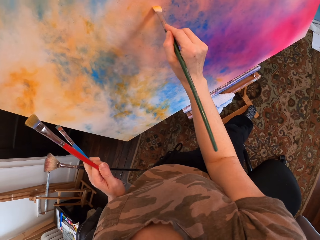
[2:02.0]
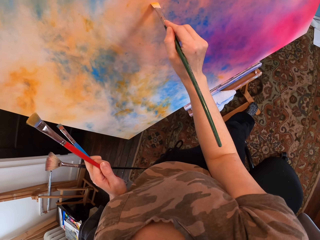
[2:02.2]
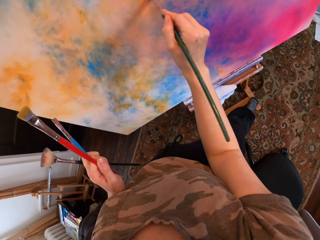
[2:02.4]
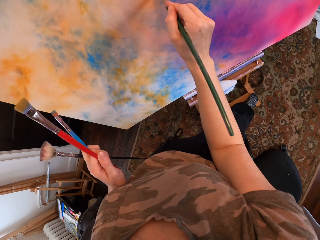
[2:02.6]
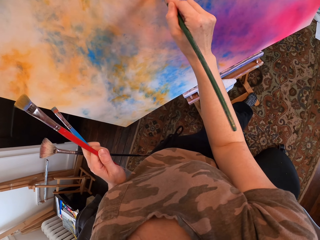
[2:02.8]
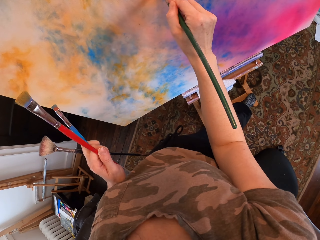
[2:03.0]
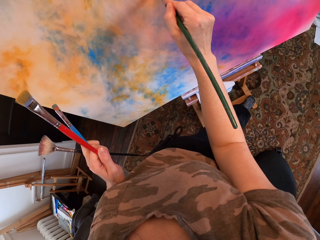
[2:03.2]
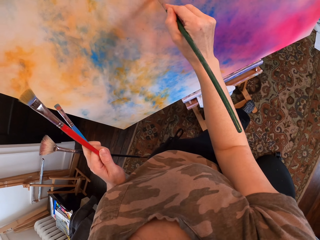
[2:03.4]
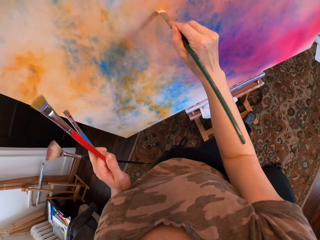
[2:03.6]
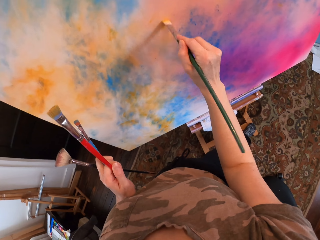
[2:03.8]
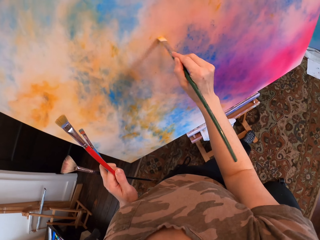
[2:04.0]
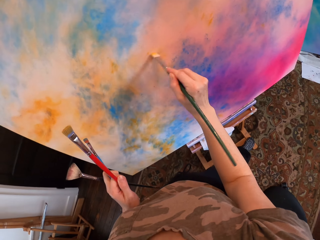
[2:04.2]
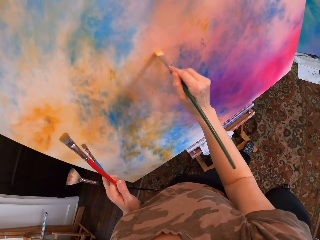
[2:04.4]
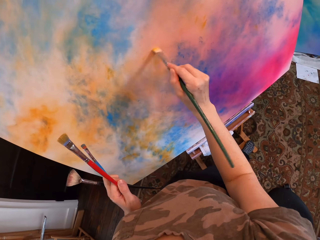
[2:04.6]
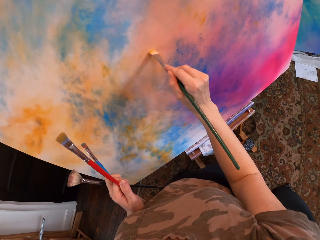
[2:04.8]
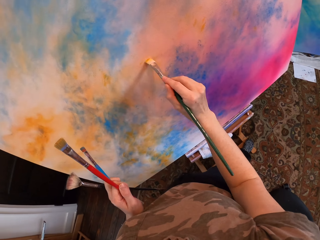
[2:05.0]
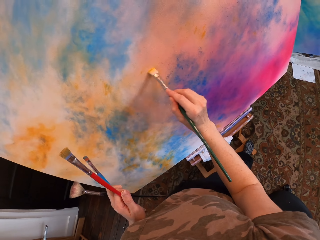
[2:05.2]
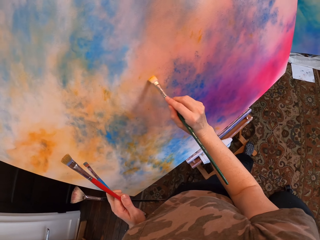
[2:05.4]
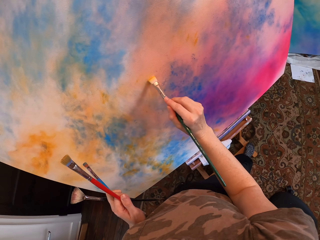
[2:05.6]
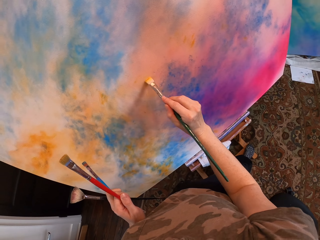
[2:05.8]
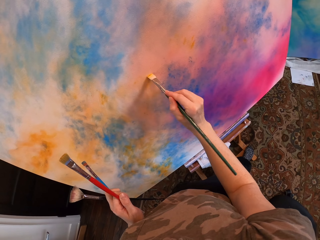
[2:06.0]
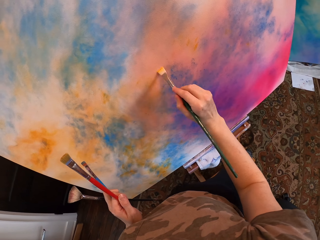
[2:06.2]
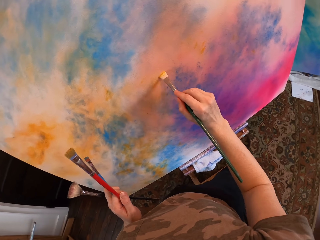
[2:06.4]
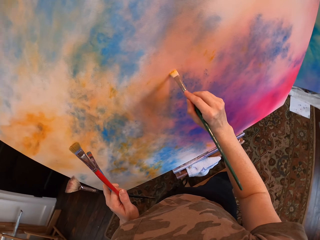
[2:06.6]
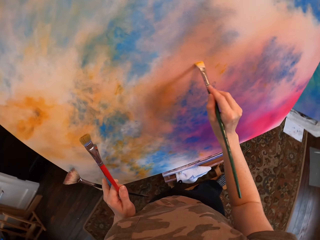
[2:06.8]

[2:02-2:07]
The camera wearer paints the canvas.

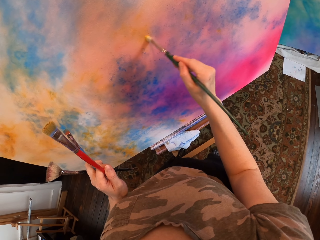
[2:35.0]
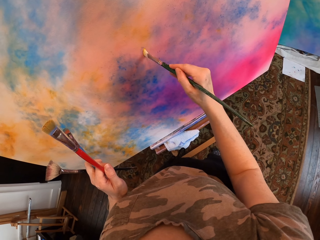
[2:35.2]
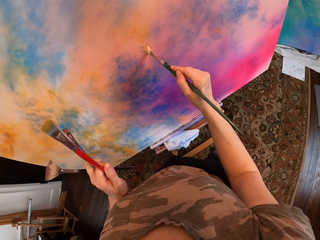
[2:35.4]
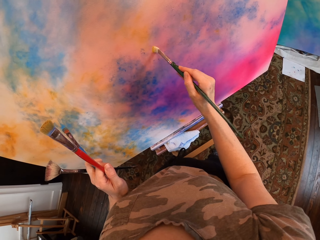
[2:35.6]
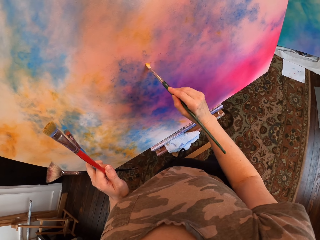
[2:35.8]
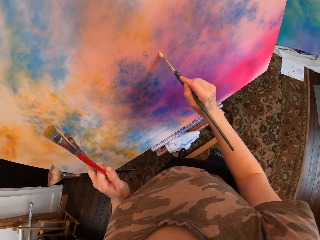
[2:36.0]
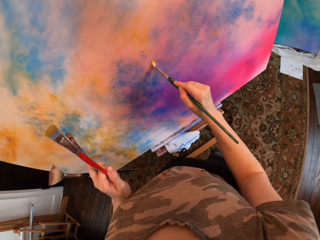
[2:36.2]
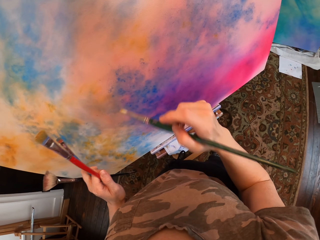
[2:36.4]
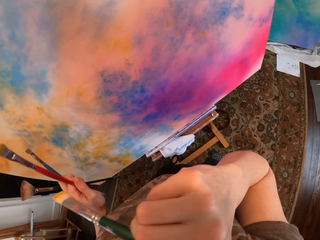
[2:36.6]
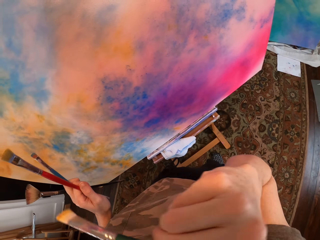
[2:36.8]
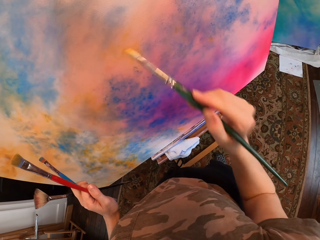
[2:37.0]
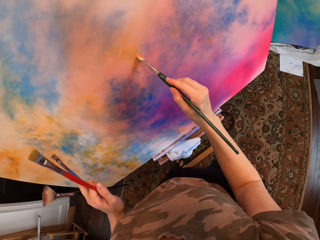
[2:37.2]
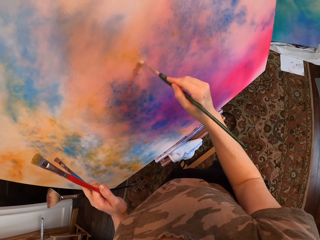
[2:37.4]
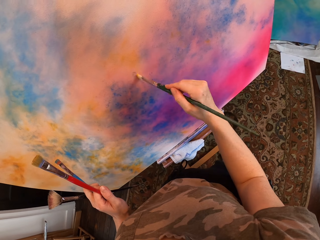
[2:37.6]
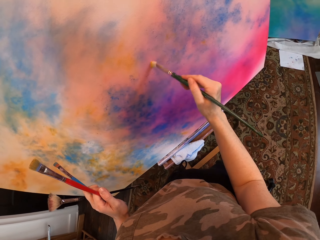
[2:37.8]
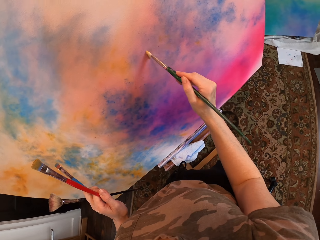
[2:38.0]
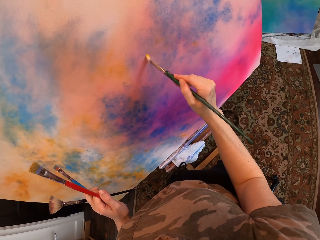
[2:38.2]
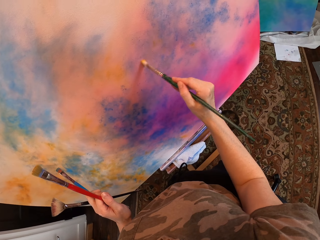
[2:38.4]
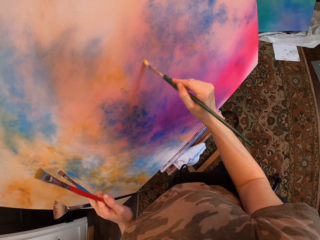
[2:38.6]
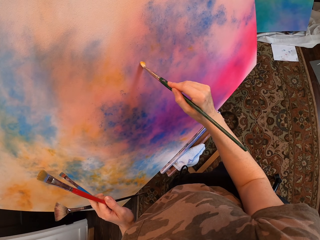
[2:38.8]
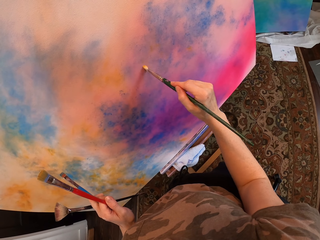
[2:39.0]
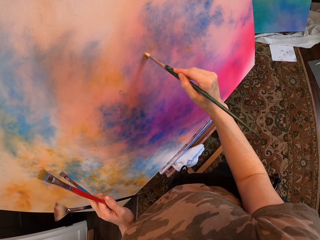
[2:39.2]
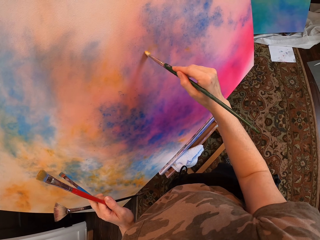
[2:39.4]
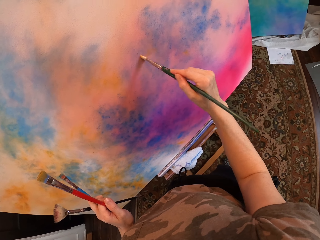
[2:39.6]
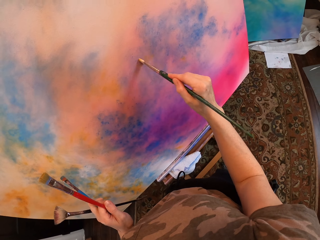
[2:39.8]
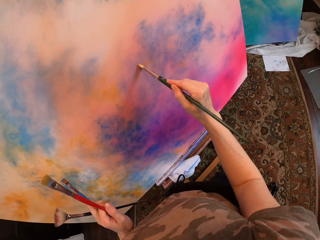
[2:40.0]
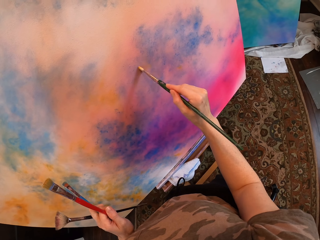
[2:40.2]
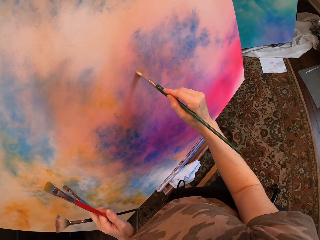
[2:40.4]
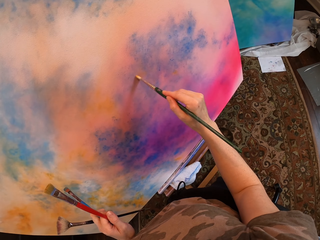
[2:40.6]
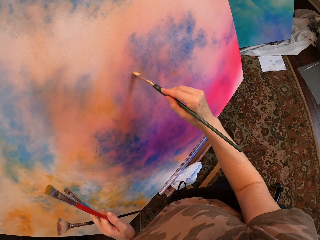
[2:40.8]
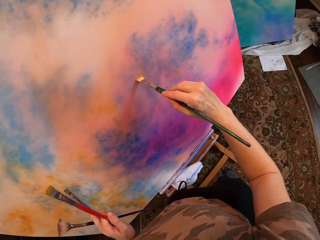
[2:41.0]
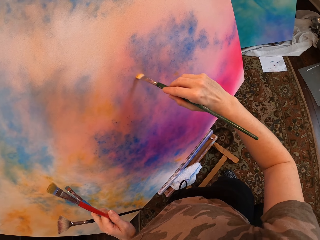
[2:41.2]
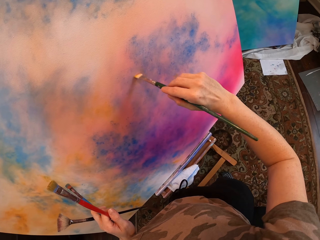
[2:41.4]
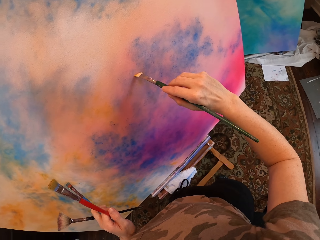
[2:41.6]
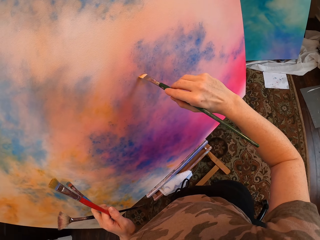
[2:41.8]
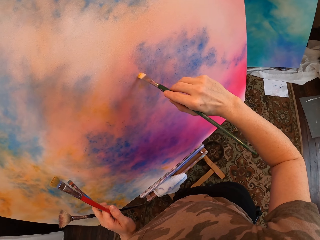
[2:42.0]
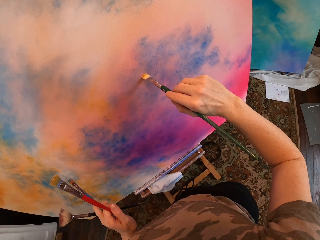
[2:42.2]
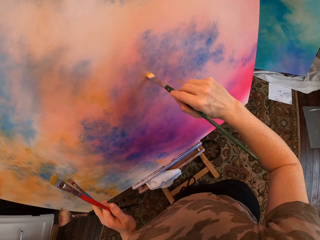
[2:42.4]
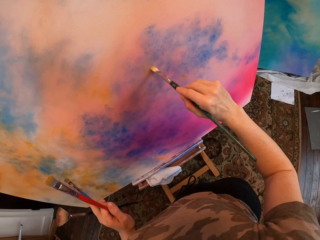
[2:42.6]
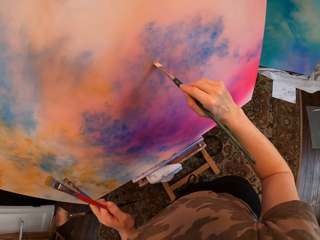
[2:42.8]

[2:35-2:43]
The camera wearer touches her face. She paints the canvas.

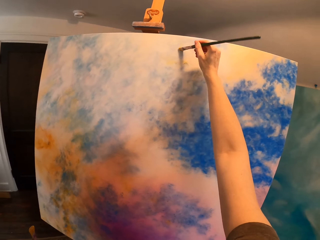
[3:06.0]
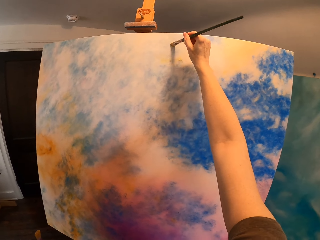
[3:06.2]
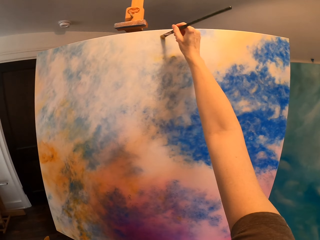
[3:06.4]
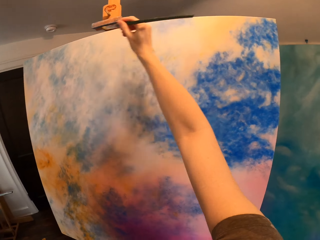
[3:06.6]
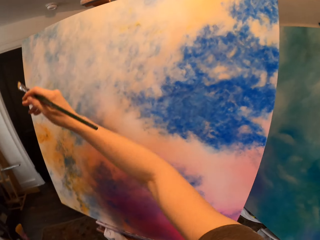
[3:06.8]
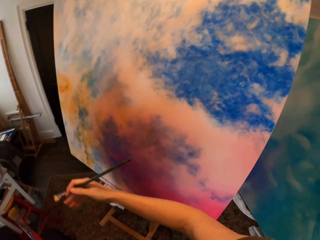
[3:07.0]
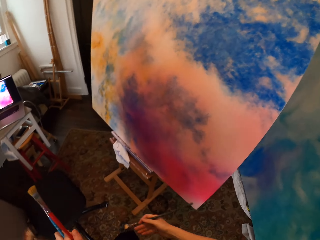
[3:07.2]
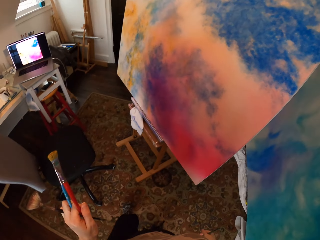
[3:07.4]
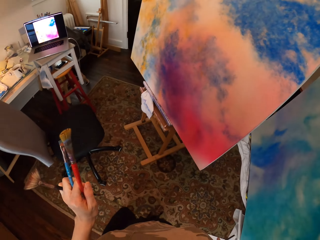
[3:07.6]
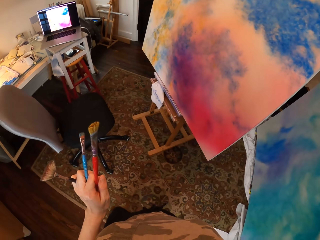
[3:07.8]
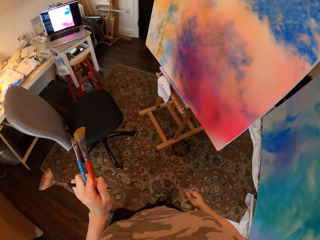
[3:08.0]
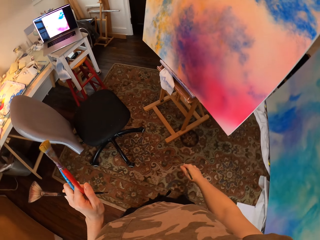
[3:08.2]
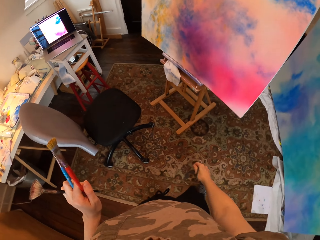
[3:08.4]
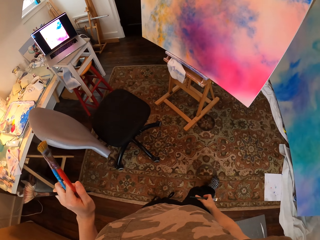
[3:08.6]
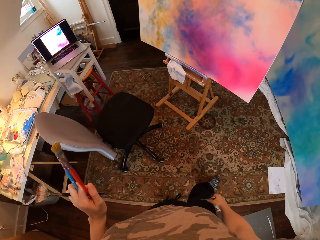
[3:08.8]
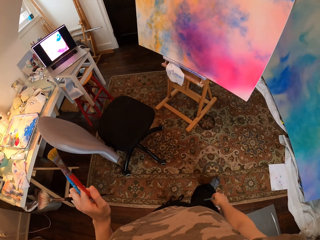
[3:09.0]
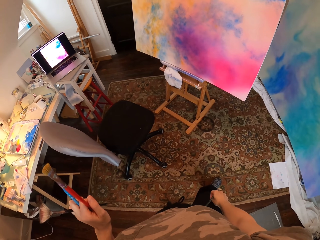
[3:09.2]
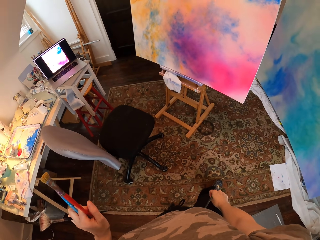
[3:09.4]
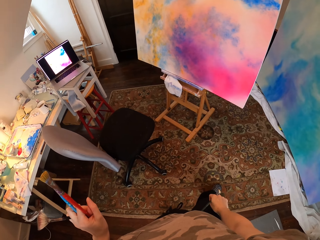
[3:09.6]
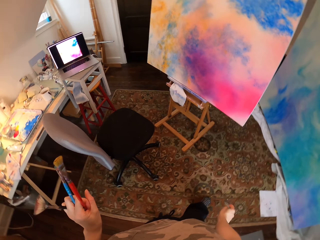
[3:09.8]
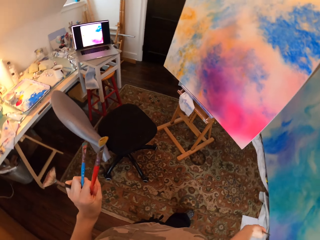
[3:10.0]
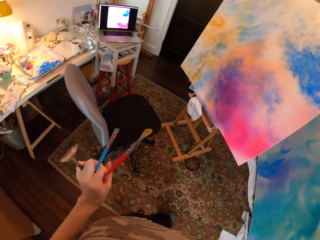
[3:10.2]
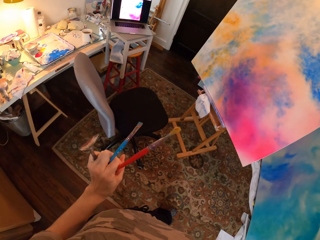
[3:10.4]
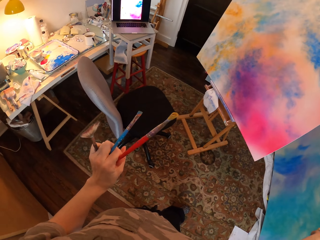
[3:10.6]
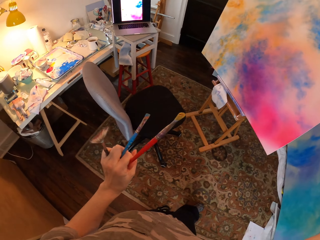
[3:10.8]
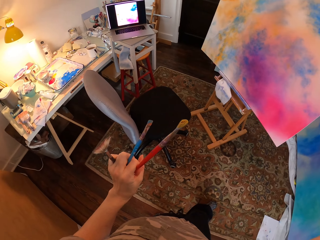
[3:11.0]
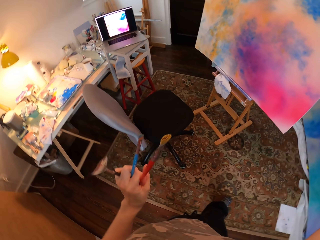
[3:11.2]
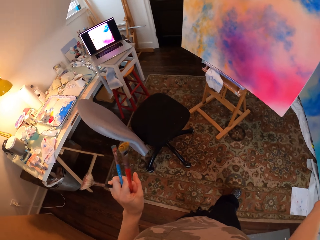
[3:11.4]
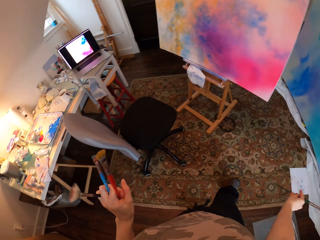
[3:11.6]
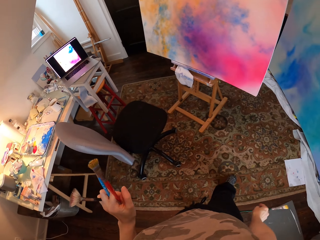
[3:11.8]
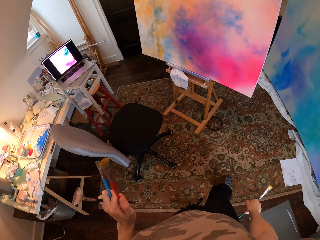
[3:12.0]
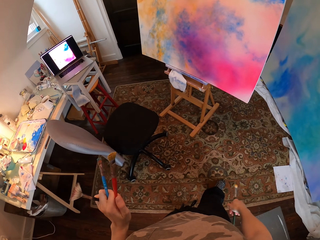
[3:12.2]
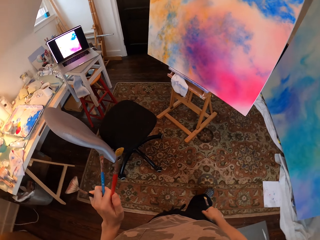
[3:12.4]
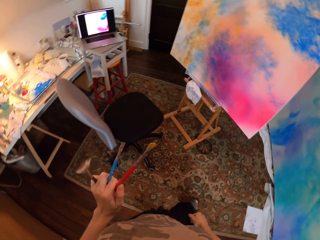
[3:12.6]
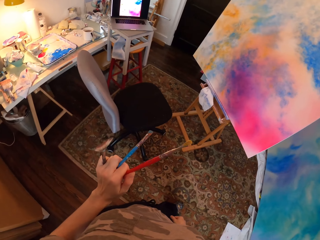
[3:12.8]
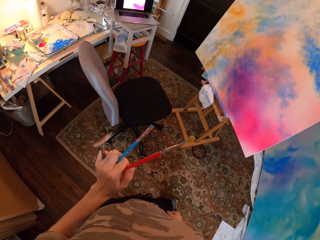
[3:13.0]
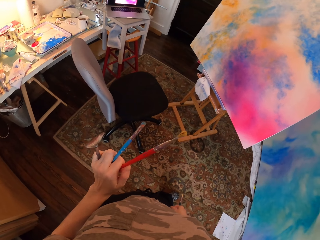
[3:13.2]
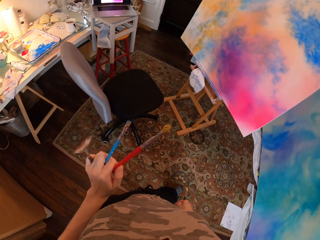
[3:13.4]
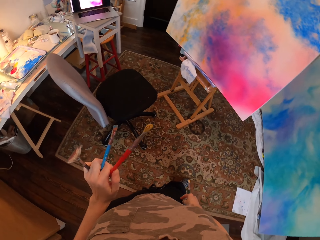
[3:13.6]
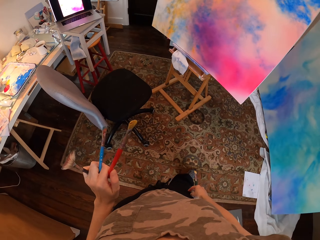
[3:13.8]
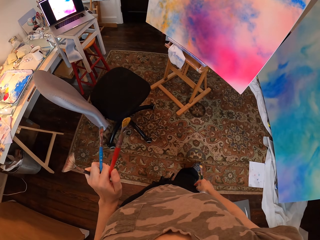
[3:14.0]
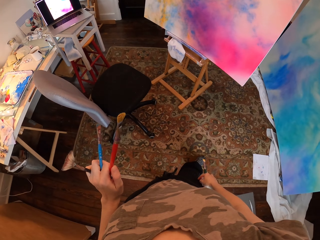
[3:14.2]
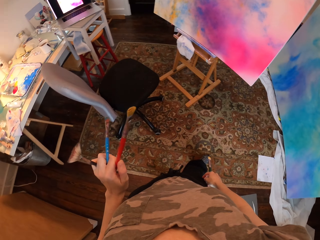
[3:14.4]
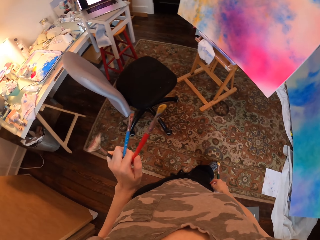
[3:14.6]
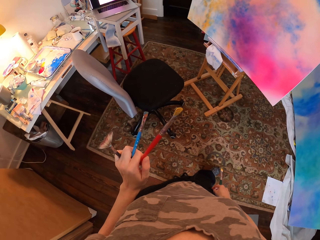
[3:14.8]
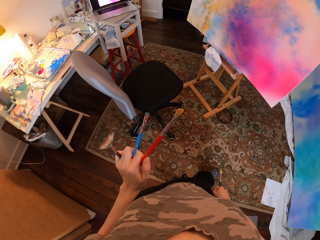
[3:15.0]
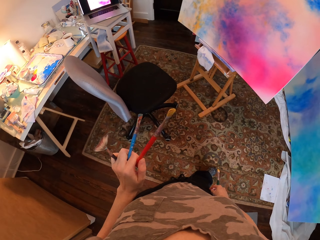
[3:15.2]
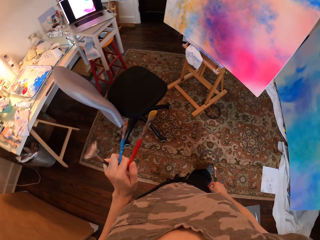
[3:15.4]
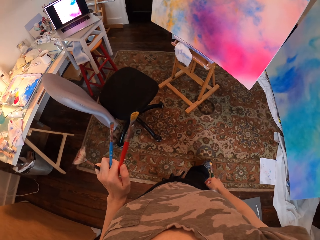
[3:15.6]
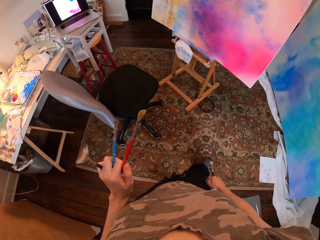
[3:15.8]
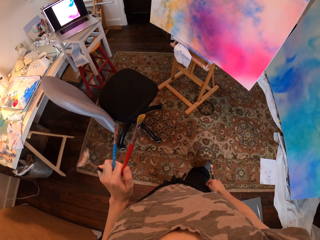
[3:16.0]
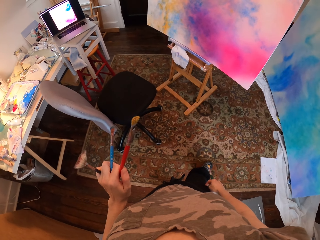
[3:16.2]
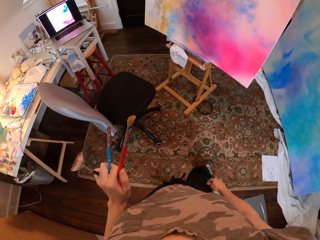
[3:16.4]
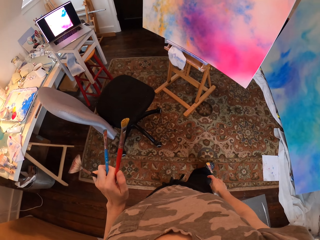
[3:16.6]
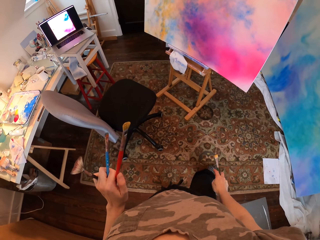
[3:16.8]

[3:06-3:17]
The camera wearer moves. They look around.
